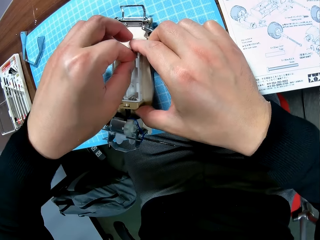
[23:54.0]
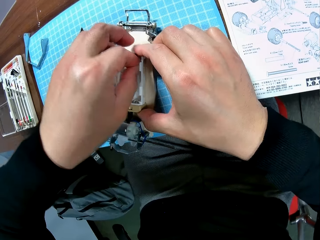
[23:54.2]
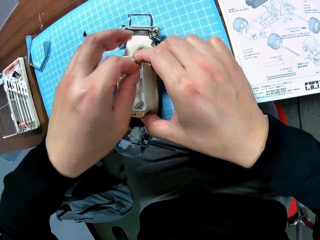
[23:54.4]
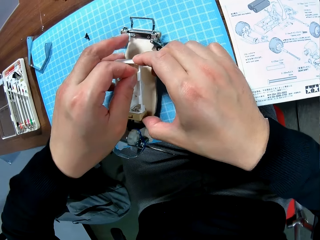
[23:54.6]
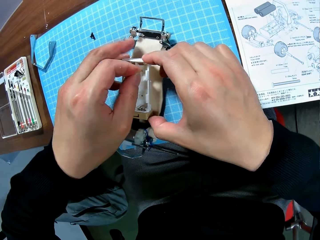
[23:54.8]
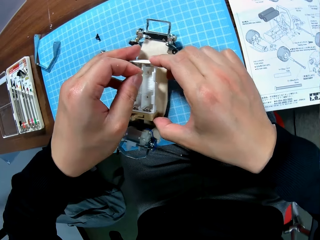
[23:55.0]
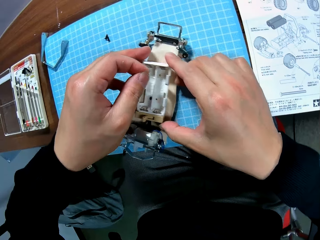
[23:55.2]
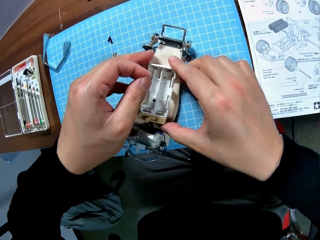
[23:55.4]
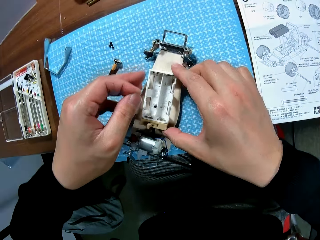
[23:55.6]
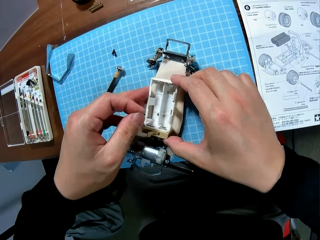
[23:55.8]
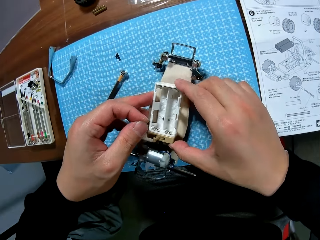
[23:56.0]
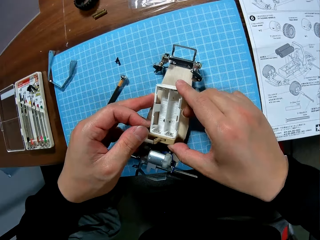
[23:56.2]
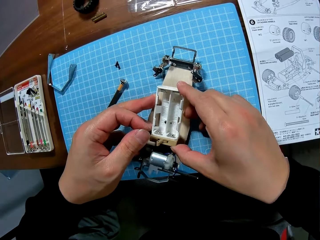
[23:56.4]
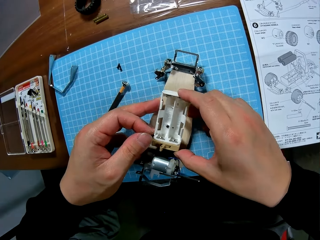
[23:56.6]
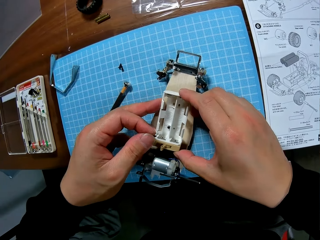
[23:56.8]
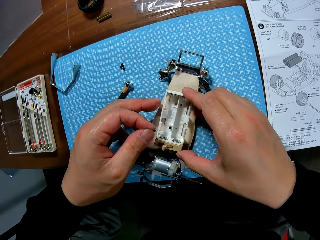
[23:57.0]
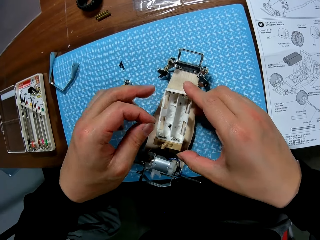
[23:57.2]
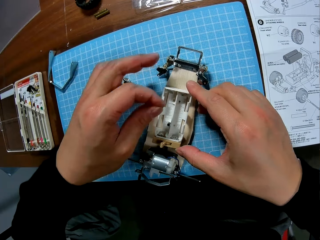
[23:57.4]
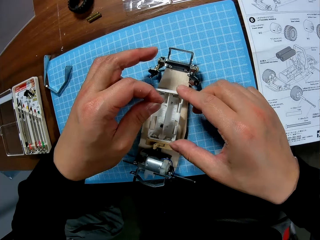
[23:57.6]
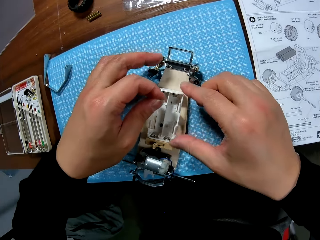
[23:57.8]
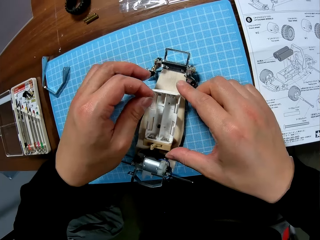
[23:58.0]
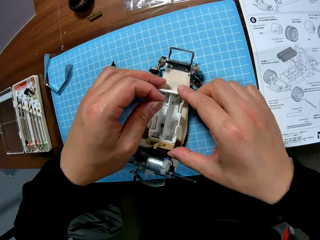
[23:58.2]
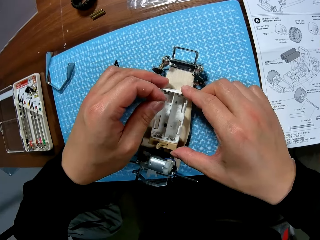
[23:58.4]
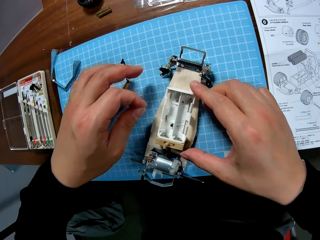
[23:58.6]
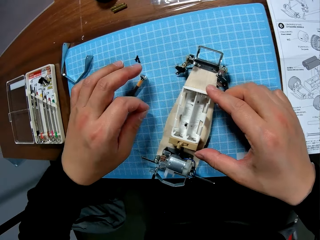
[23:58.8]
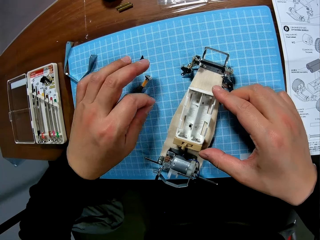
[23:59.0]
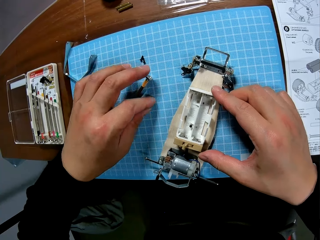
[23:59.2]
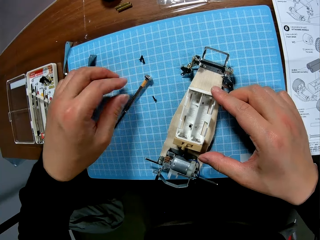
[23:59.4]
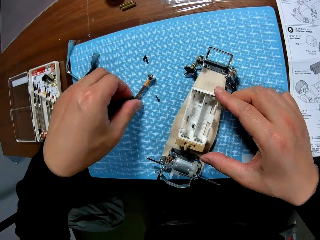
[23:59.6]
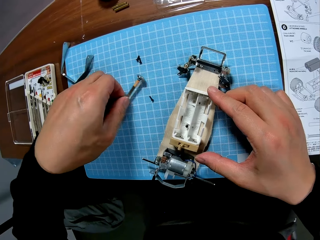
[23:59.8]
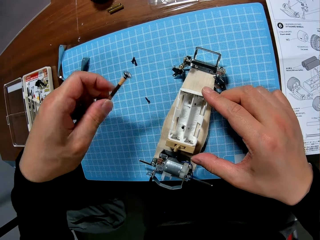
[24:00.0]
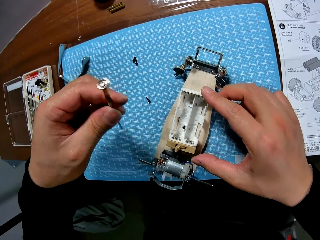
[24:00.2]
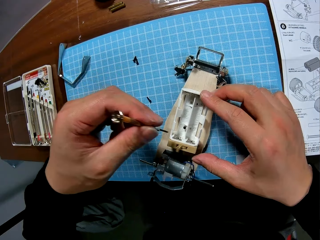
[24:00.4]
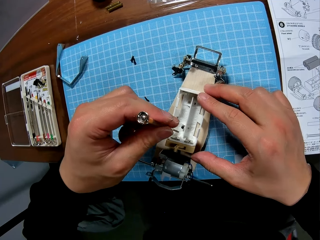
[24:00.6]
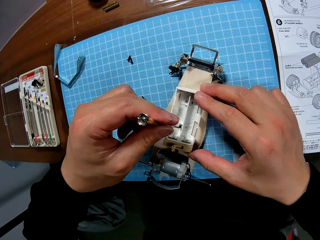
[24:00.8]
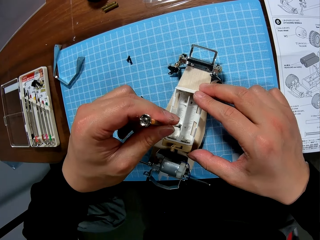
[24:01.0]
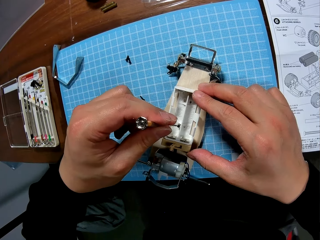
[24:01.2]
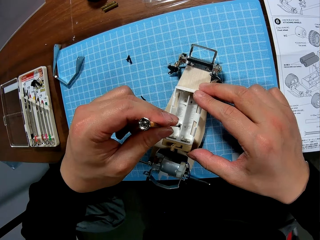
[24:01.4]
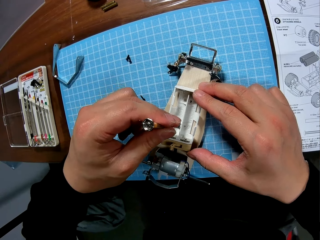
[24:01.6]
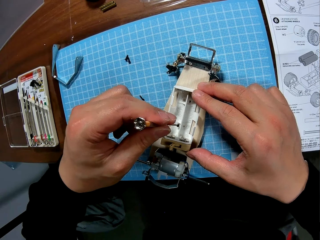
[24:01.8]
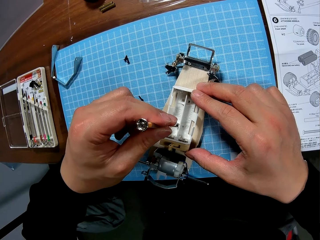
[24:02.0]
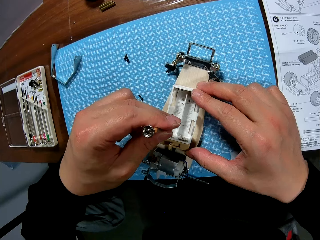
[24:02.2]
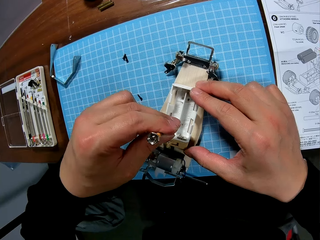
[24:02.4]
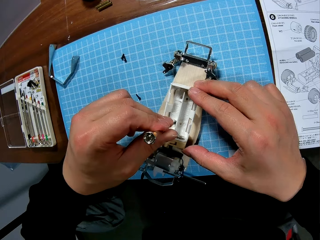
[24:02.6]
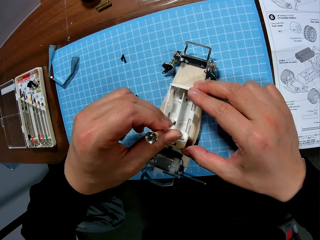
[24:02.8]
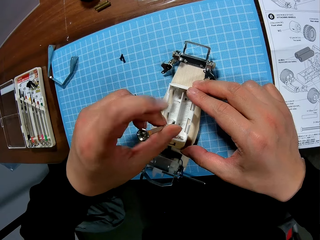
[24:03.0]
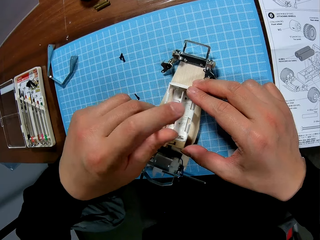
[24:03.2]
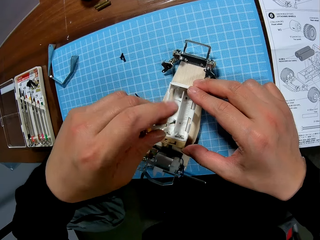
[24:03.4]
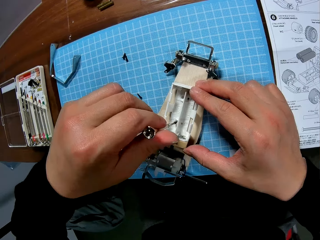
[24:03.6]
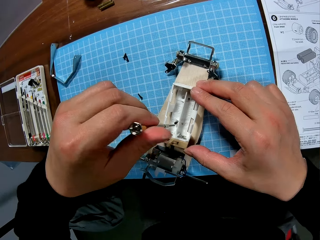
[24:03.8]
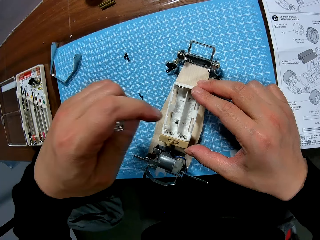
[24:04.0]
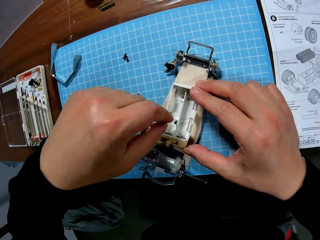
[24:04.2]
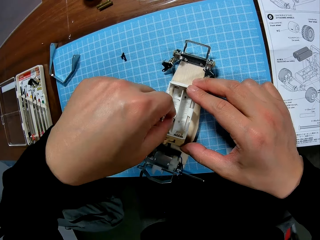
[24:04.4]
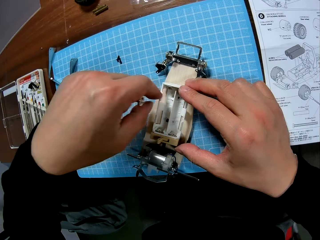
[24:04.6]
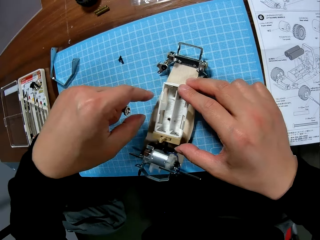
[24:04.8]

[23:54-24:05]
The camera wearer adjusts the craft. They drop the screw on the table. They pick up the screwdriver. They screw a battery holder.

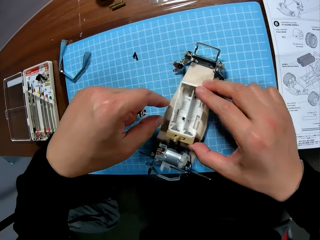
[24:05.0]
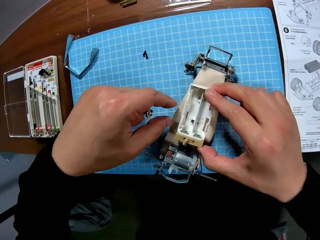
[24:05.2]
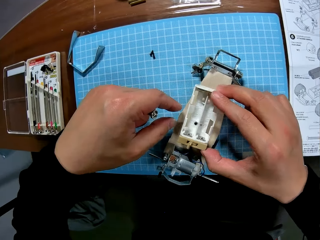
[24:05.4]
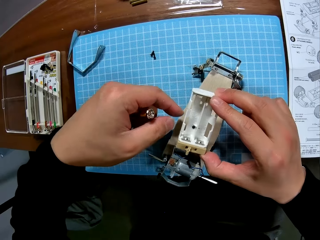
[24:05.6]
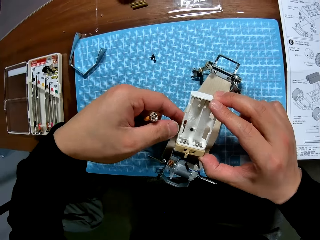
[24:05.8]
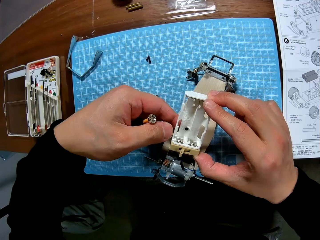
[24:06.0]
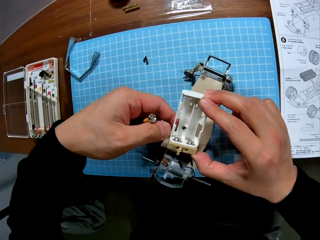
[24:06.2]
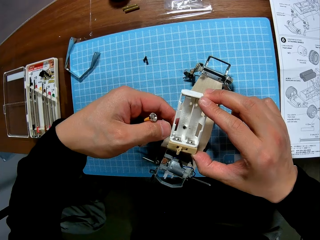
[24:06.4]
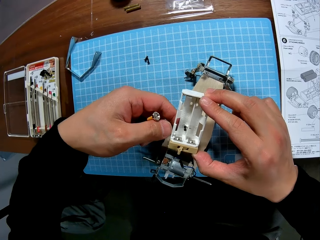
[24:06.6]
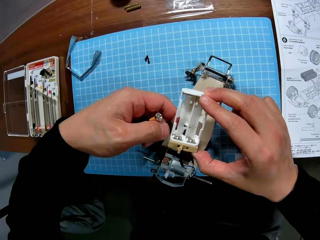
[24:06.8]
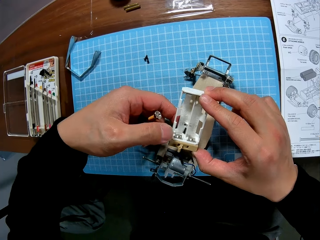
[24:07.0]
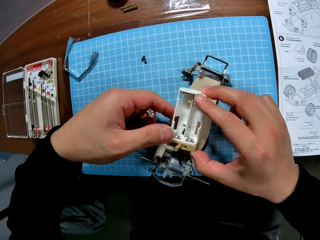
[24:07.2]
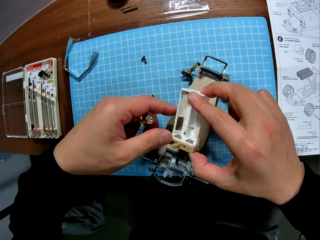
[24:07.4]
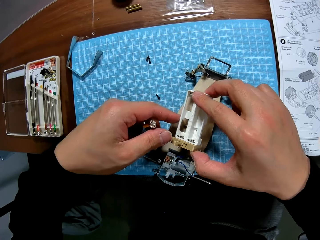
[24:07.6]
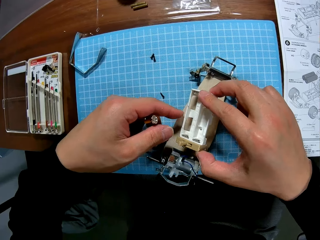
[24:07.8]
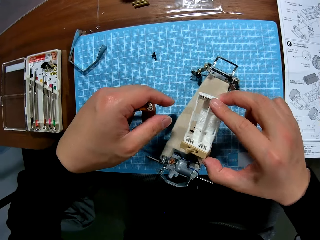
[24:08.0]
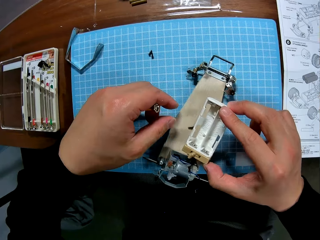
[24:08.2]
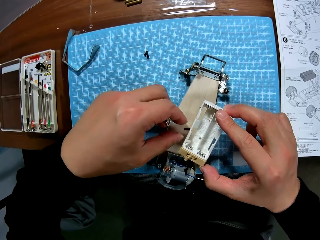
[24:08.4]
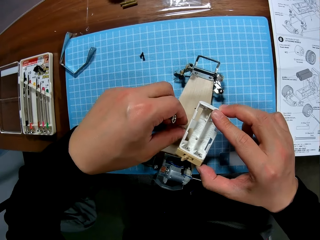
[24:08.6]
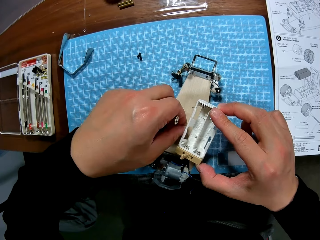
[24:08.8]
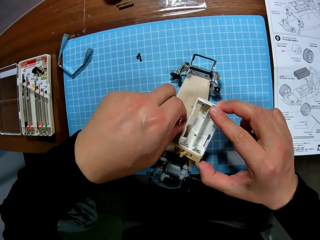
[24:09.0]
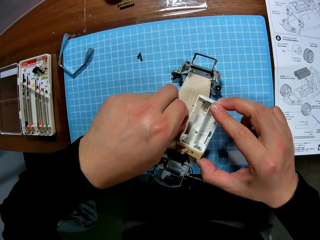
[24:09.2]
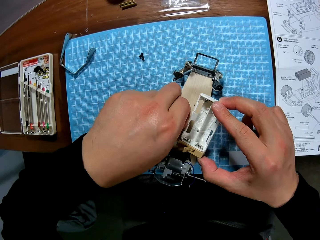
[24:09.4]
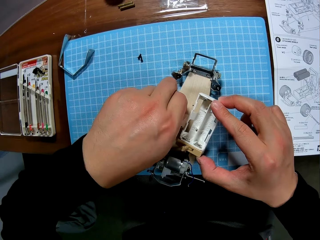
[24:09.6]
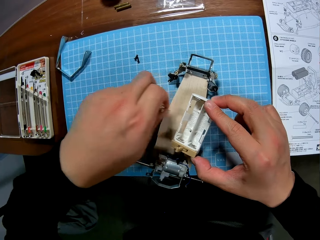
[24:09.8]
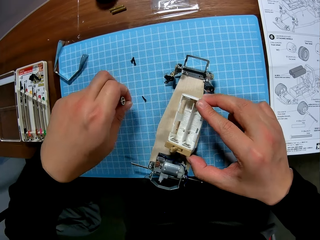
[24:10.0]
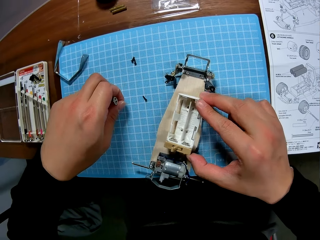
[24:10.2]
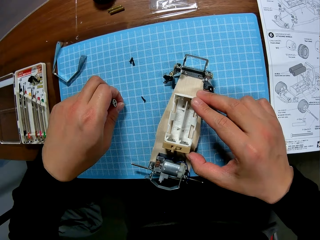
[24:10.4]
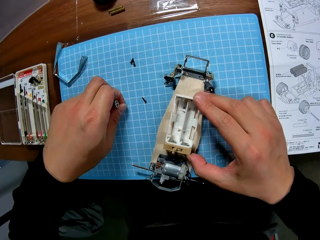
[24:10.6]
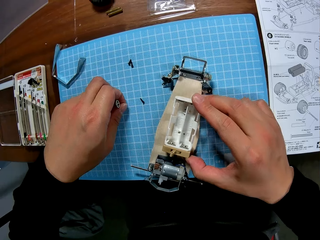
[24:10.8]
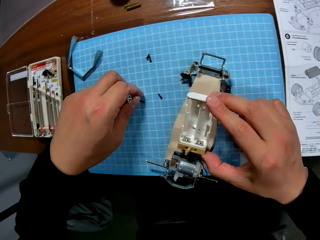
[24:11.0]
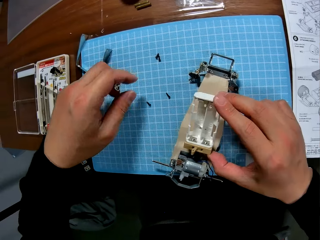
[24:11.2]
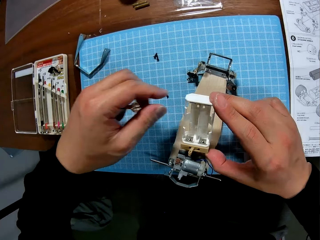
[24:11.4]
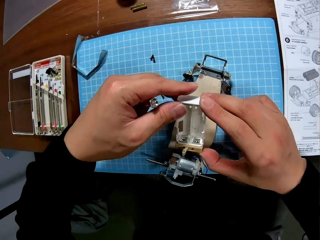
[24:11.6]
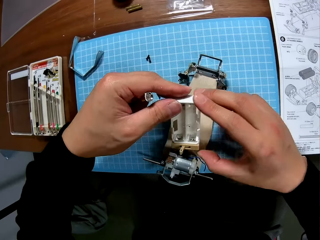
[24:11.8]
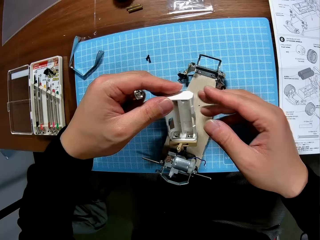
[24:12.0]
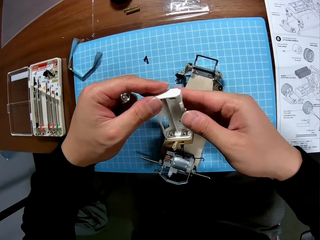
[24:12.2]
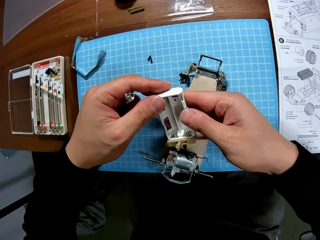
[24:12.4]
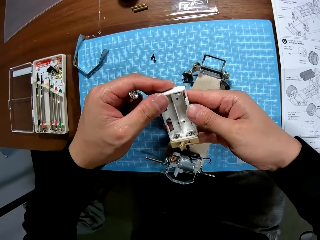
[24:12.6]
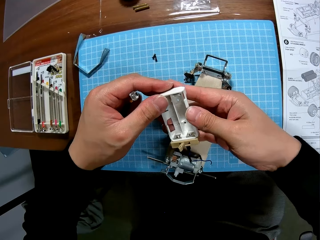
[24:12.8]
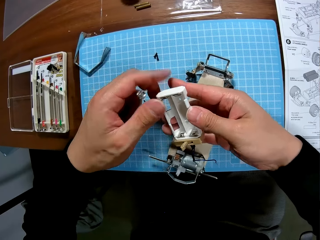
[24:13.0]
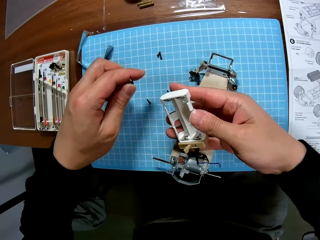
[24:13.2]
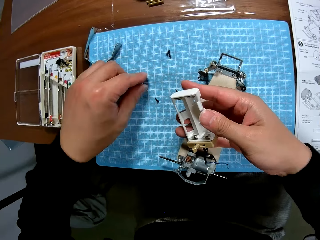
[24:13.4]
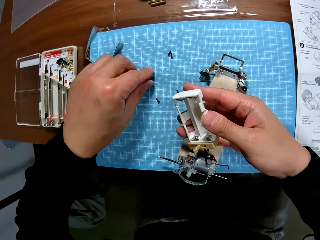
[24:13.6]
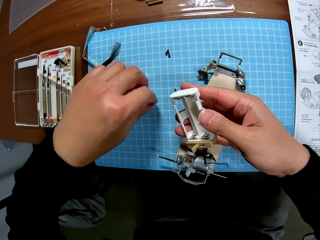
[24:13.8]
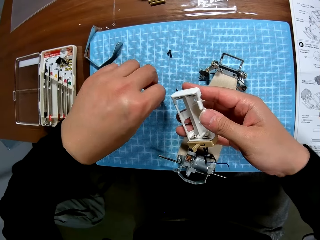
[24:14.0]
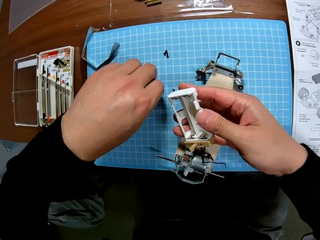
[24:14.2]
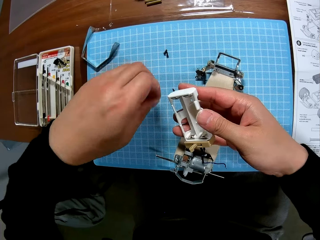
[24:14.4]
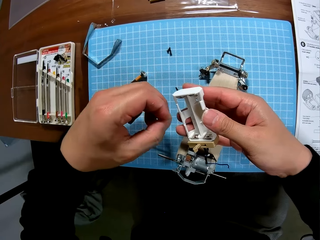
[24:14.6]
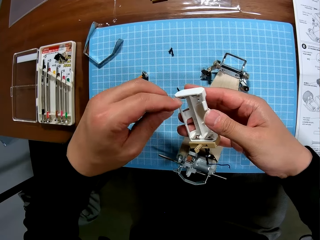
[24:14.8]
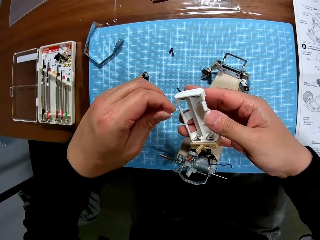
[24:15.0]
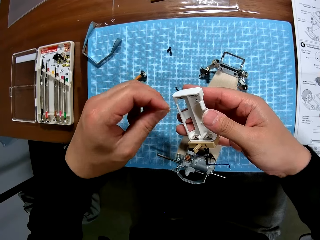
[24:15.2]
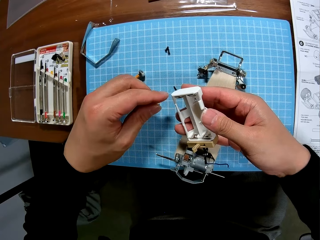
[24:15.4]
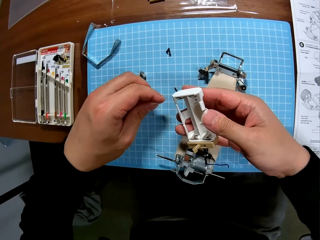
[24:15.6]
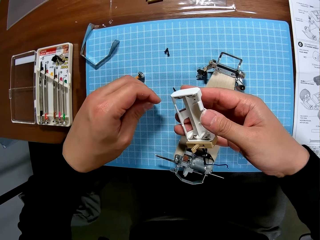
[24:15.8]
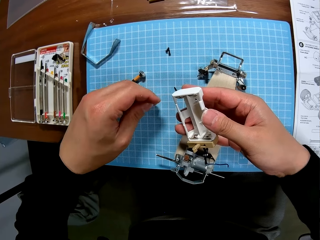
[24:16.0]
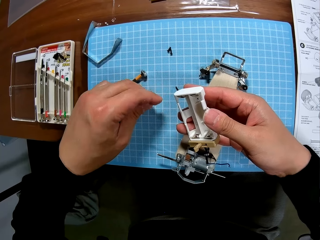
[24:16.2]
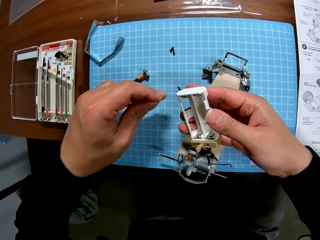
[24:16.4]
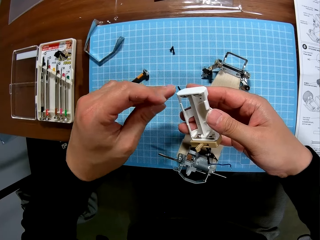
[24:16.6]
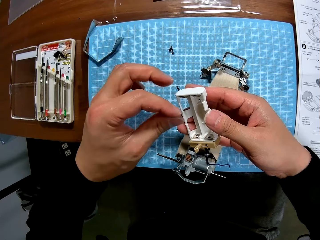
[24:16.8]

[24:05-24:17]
The camera wearer puts a screw on the desk. They lift the top piece of the craft. They remove a screw from the piece. They pick the screw from the craft. They drop the screw on the table. They adjust the piece. They drop the screwdriver on the table. They pick up a screw from the table.
